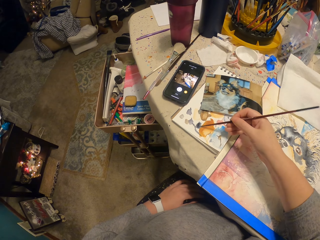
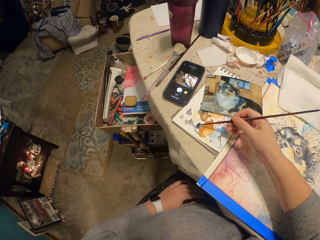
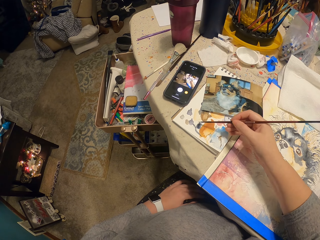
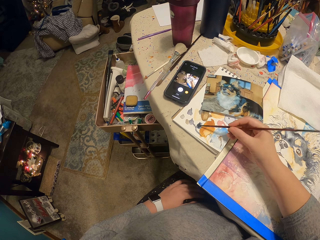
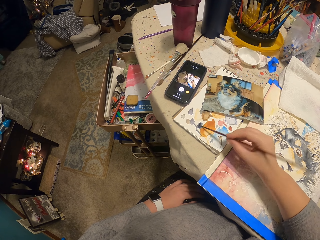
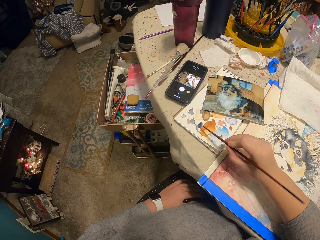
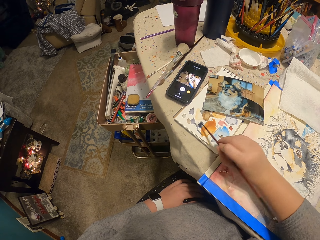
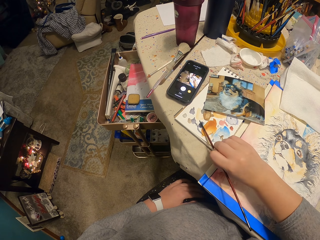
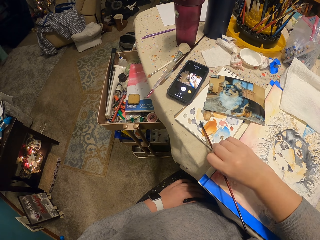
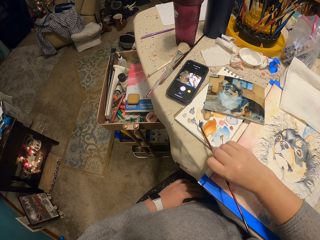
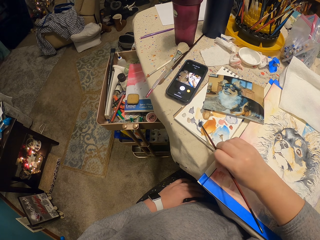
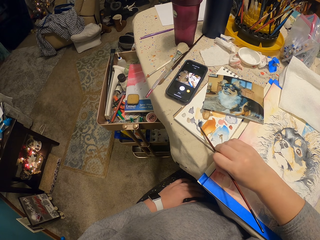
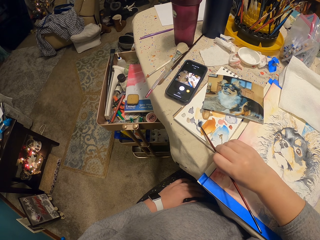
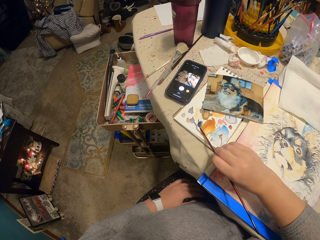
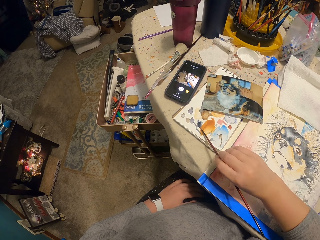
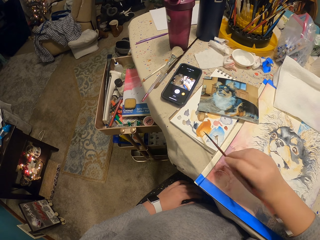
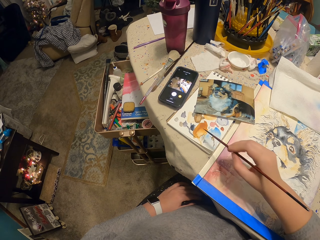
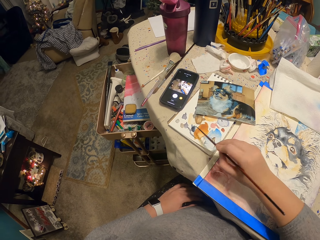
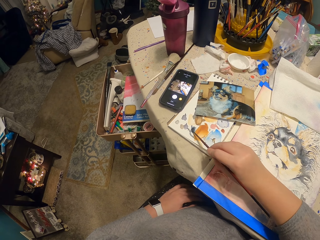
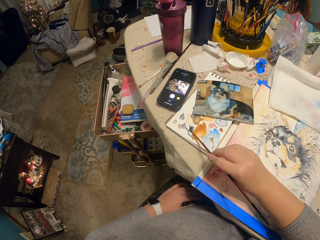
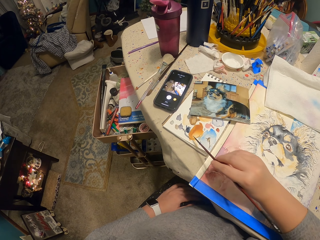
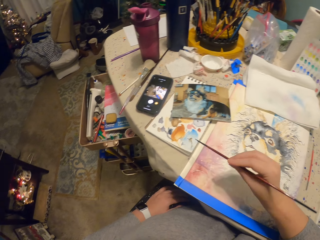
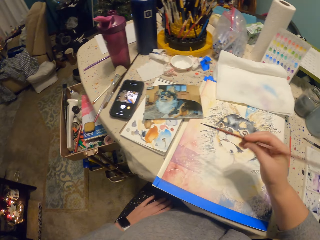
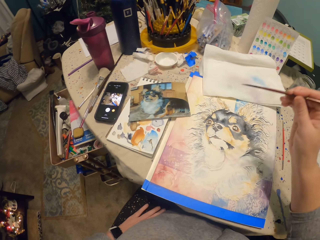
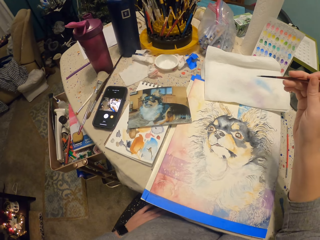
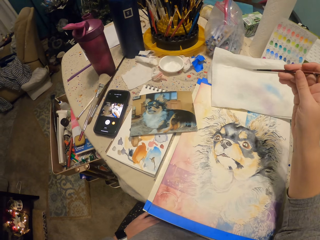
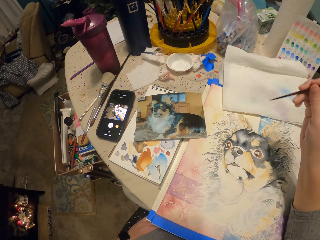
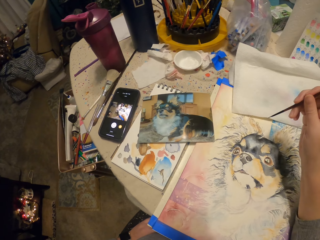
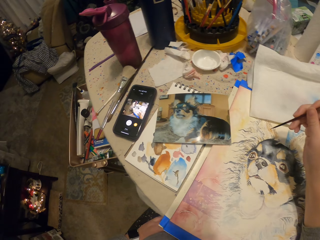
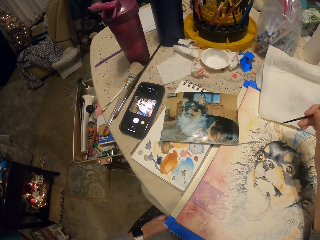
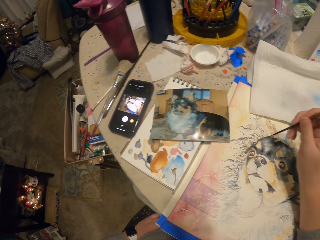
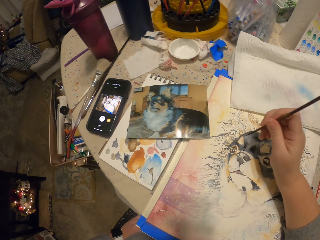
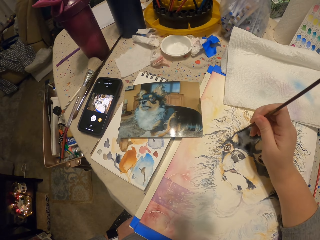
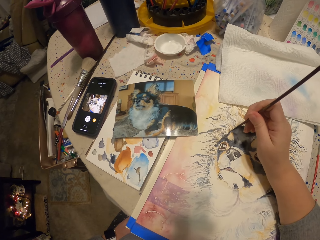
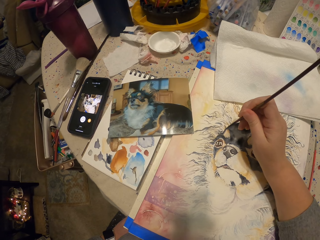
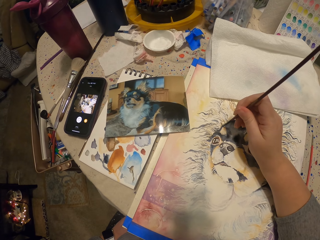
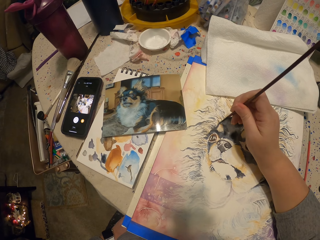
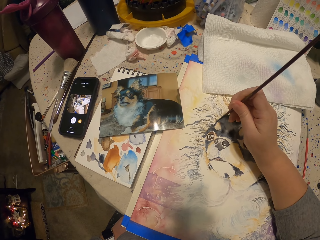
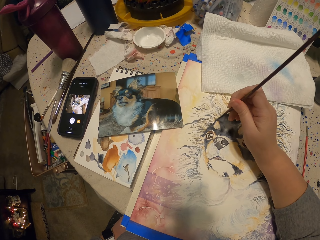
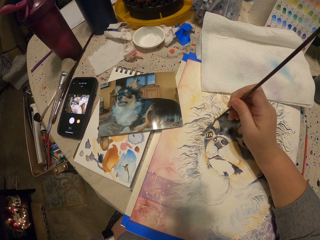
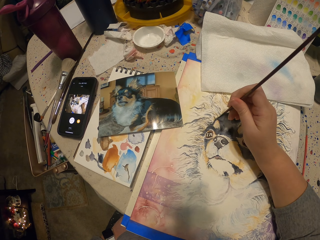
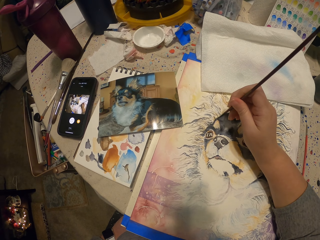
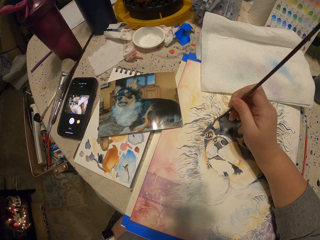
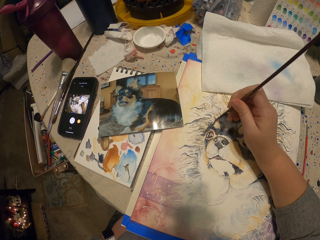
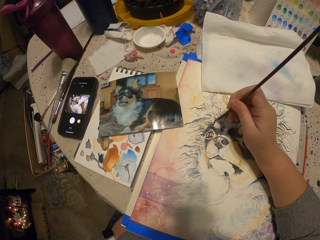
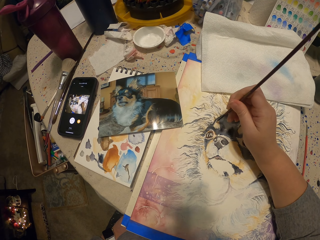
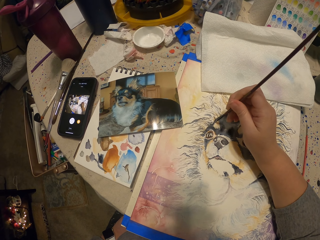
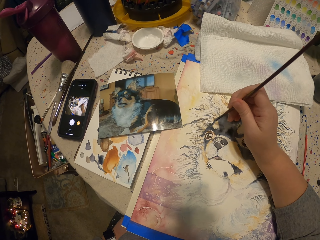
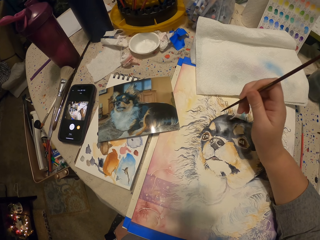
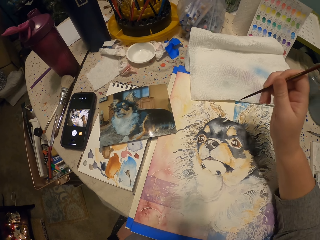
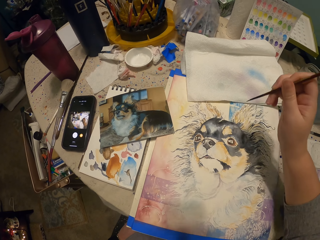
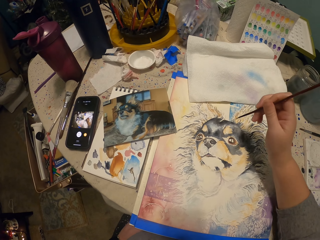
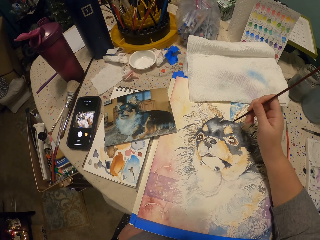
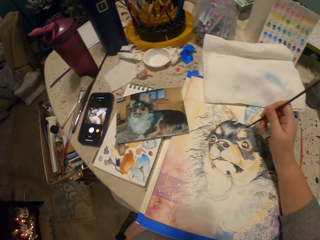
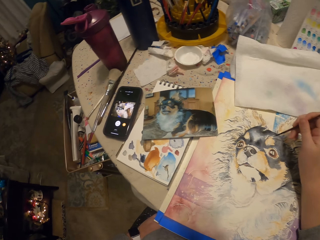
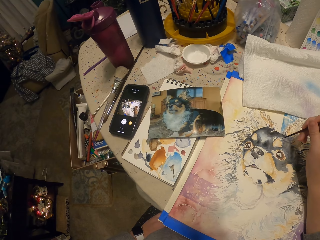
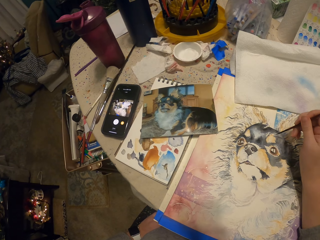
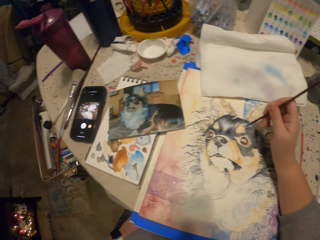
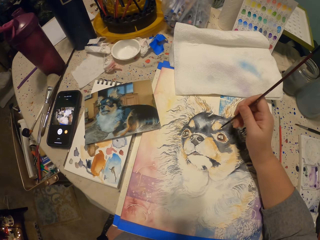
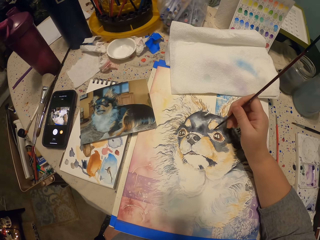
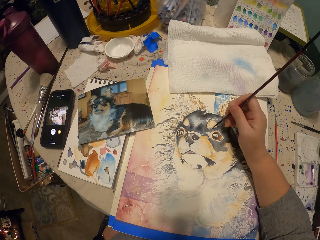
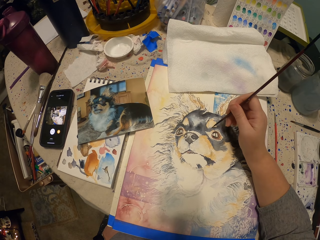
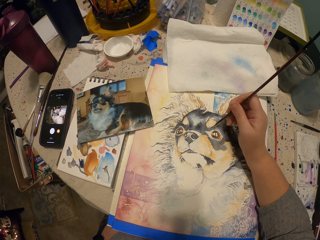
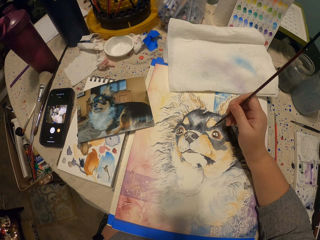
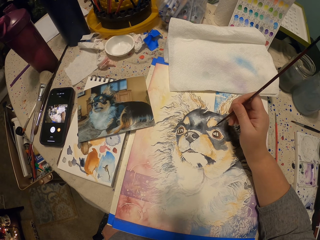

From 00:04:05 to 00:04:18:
The camera wearer paints the drawing. They draw a picture on the piece of paper on the table.

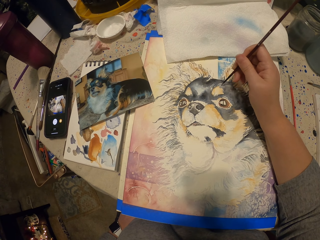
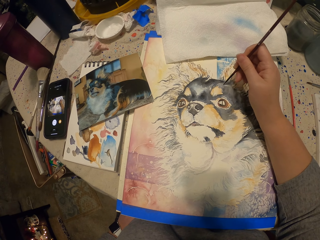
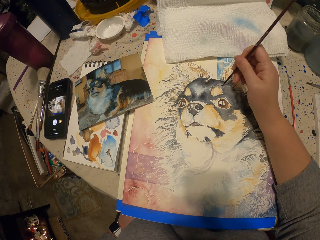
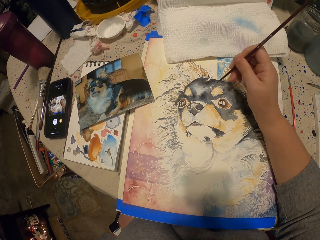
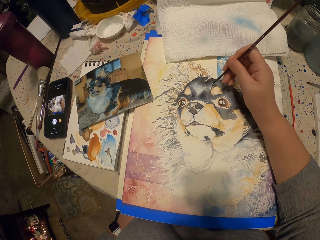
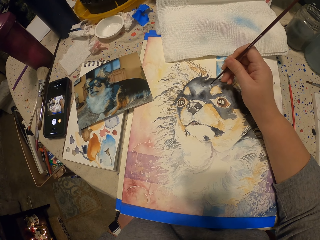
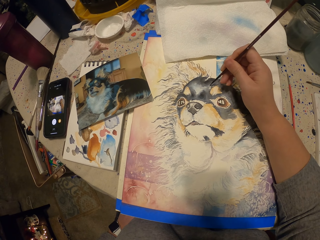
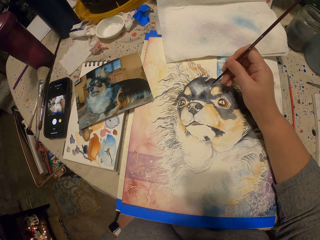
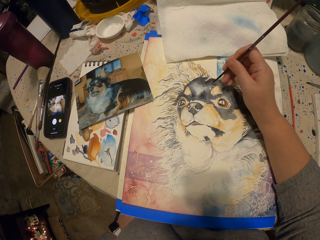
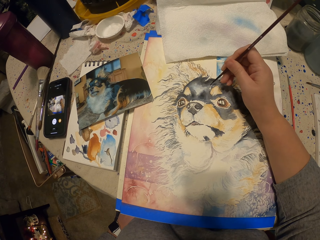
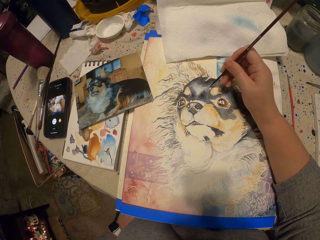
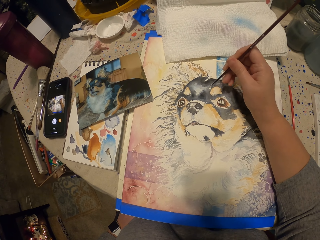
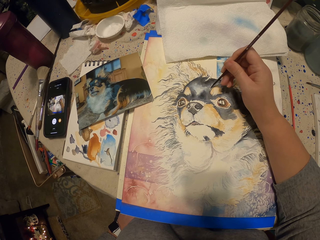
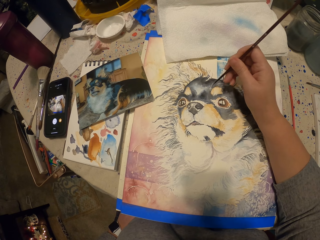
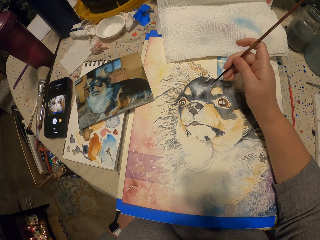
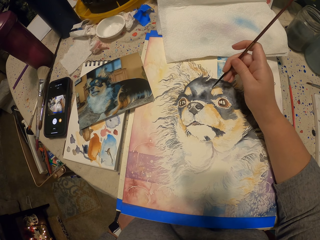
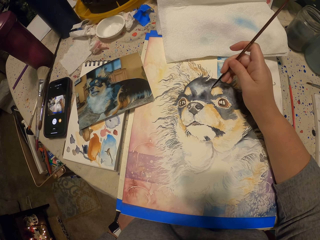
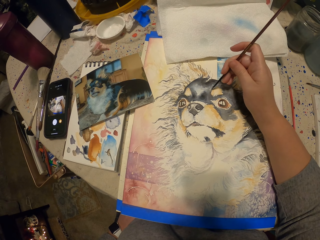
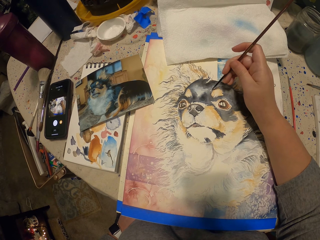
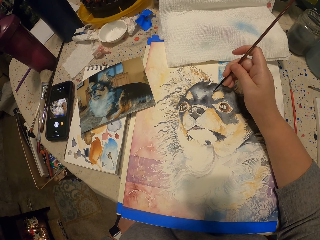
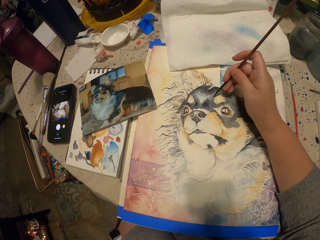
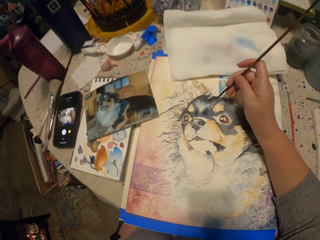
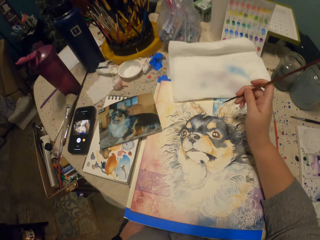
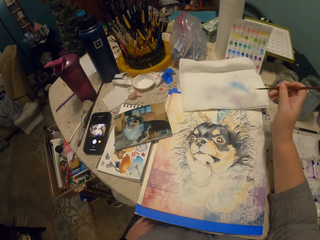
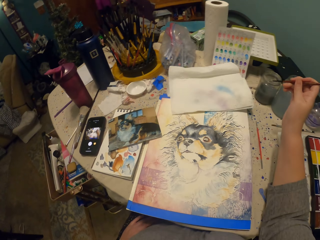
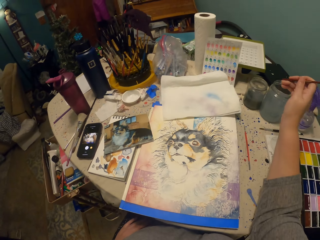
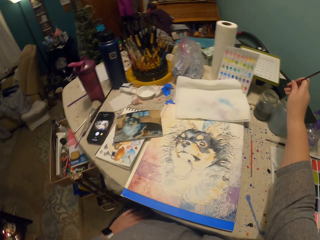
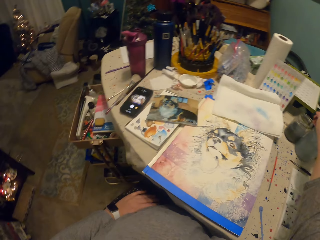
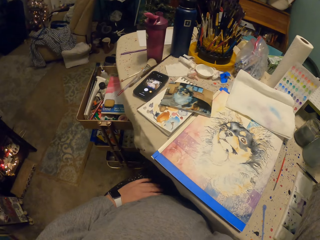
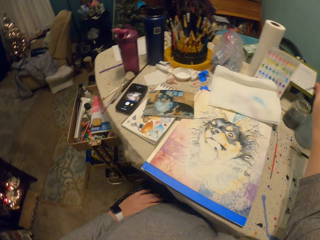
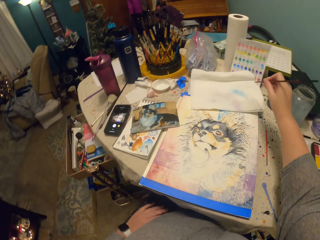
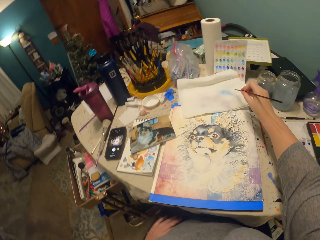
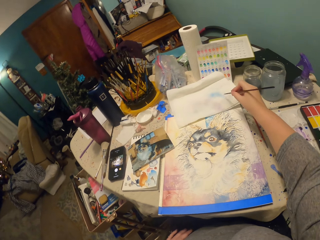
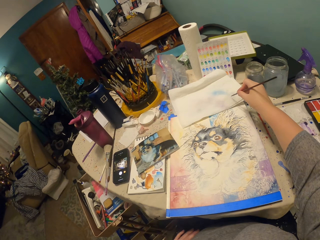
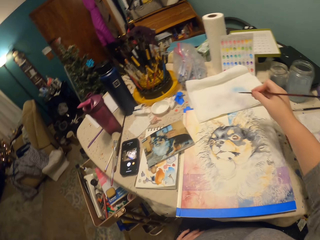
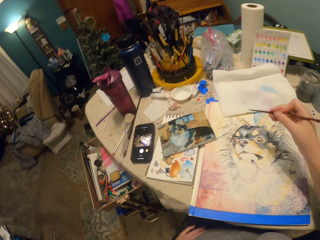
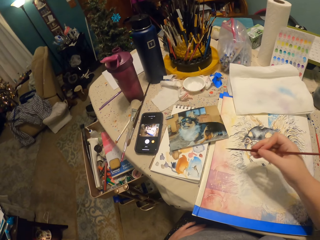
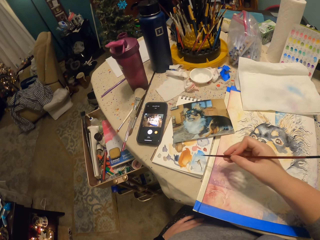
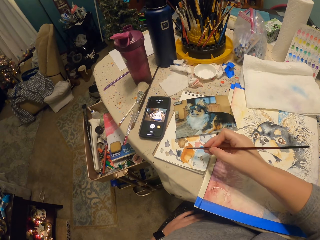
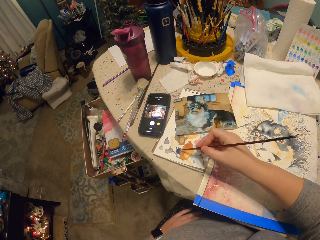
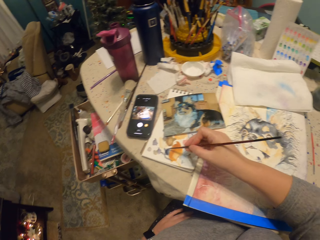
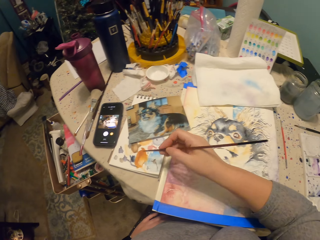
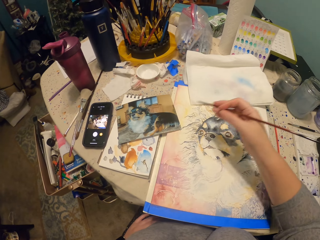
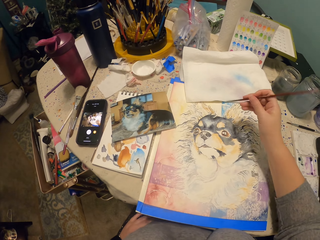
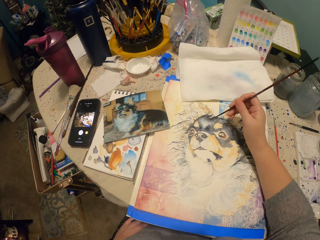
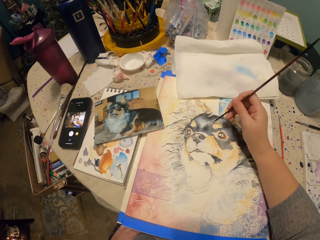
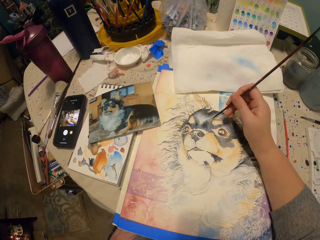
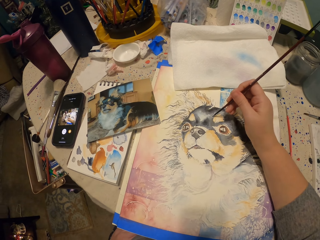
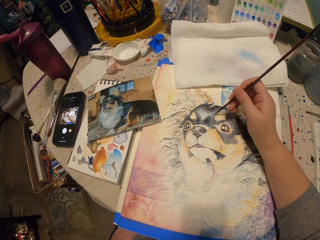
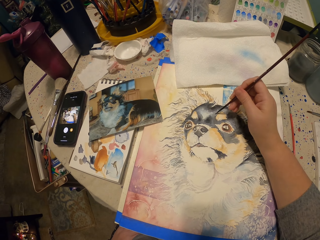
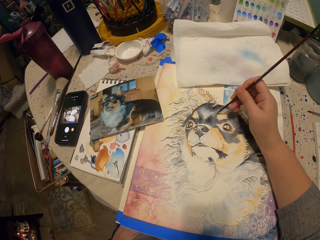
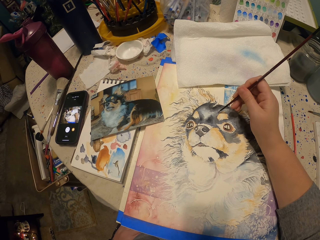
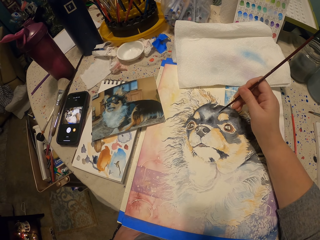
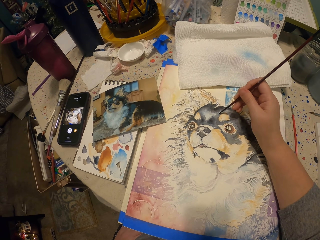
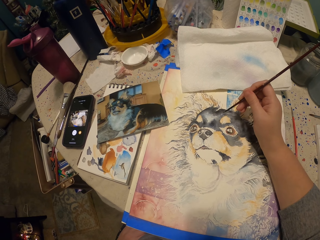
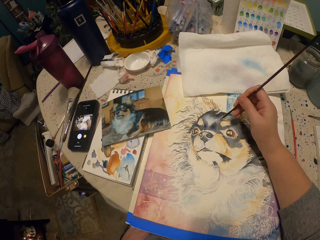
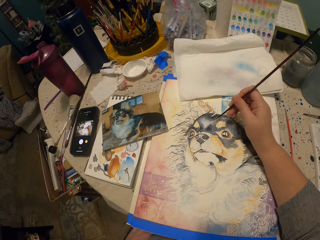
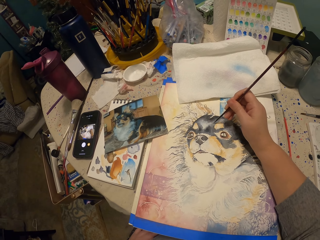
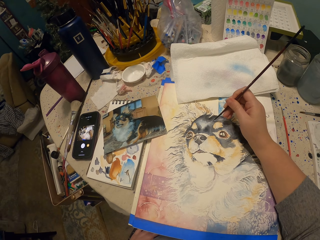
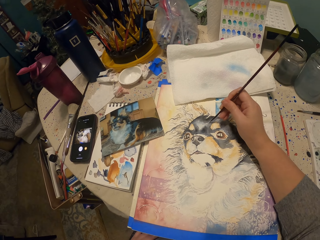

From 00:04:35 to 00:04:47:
The camera wearer paints the drawing. They dip the brush in the plastic tin or glass on the table, wipe the brush on the piece of paper on the table, and draw a picture on the piece of paper.
